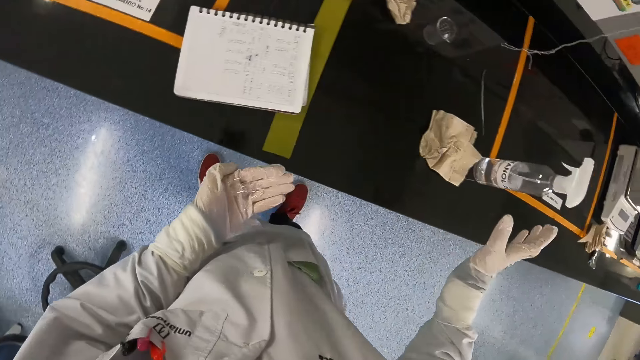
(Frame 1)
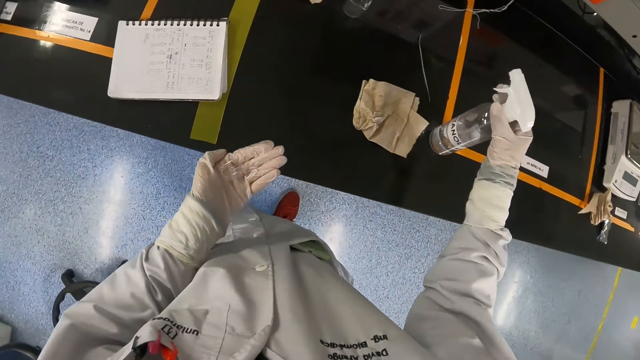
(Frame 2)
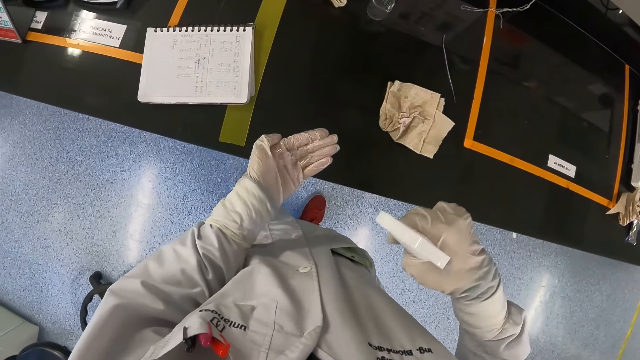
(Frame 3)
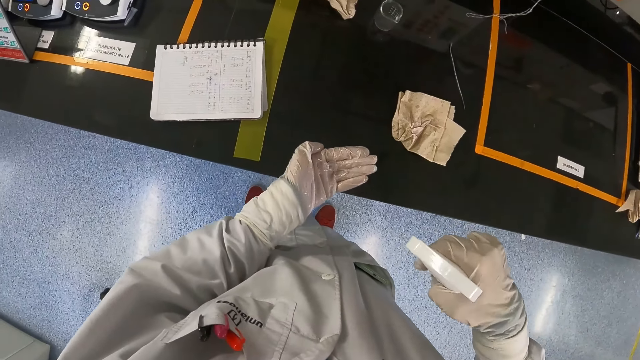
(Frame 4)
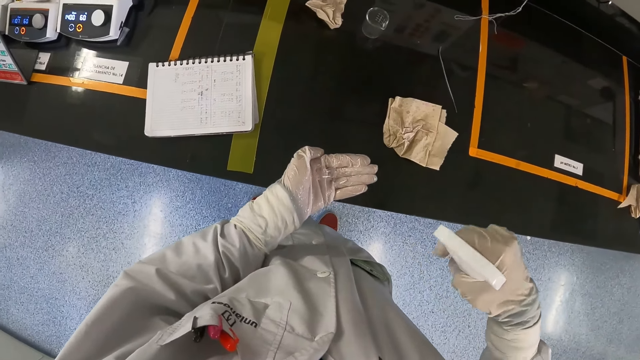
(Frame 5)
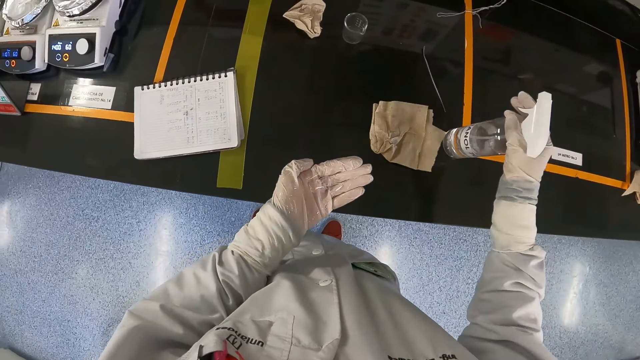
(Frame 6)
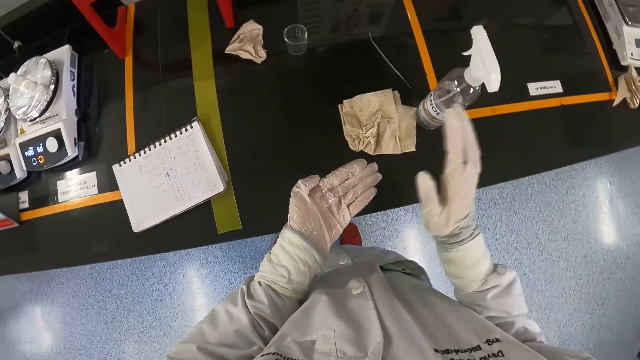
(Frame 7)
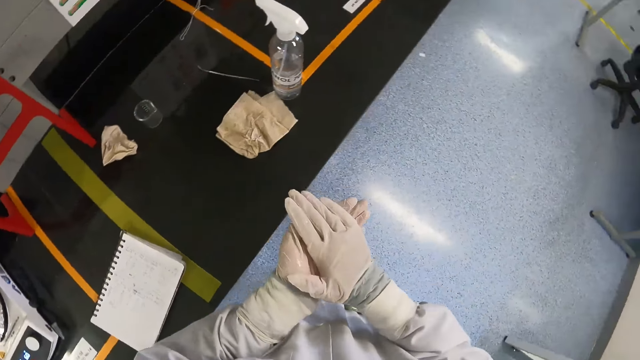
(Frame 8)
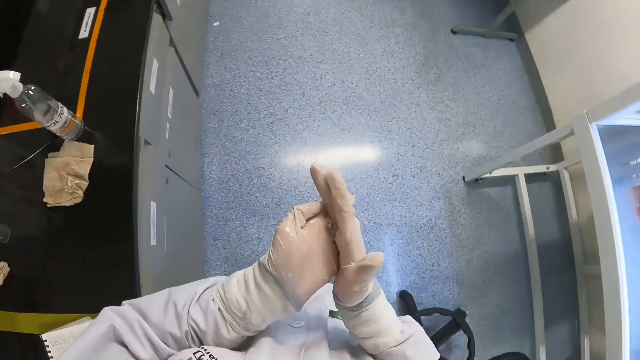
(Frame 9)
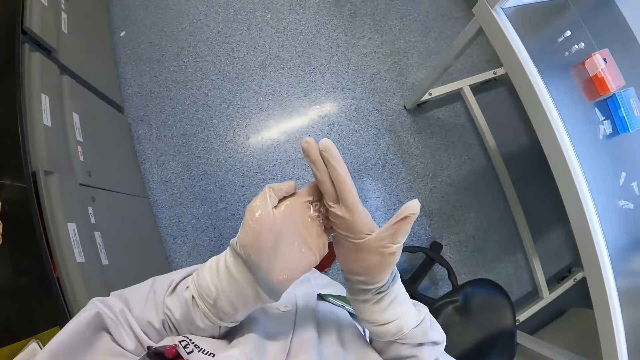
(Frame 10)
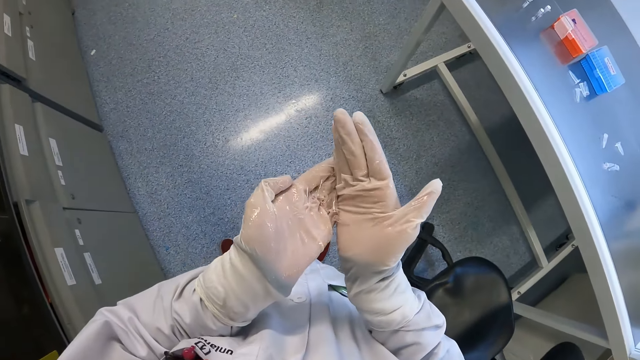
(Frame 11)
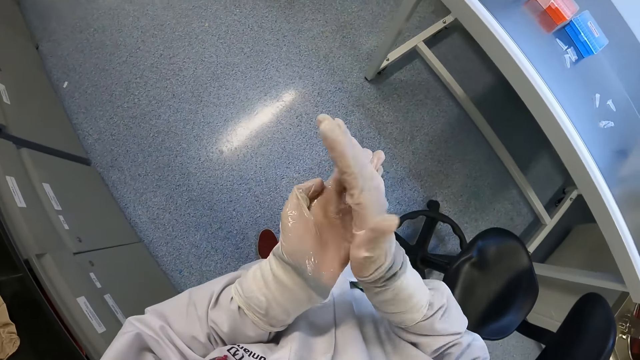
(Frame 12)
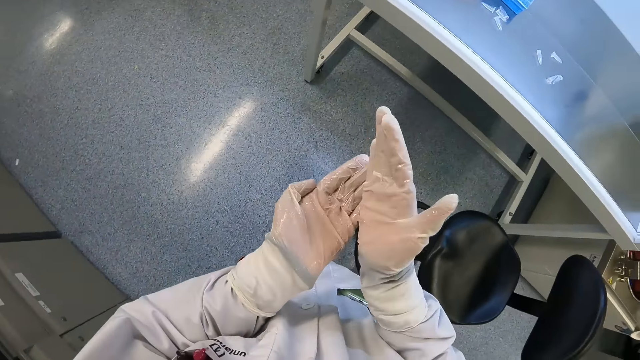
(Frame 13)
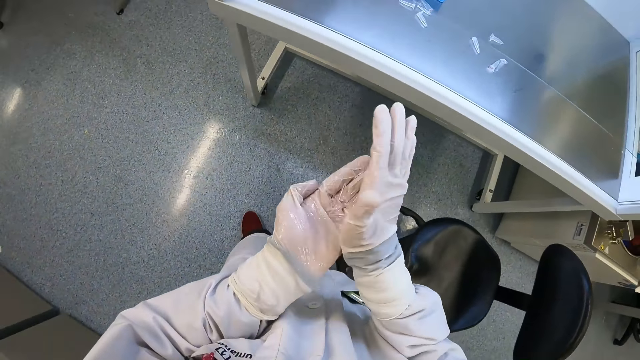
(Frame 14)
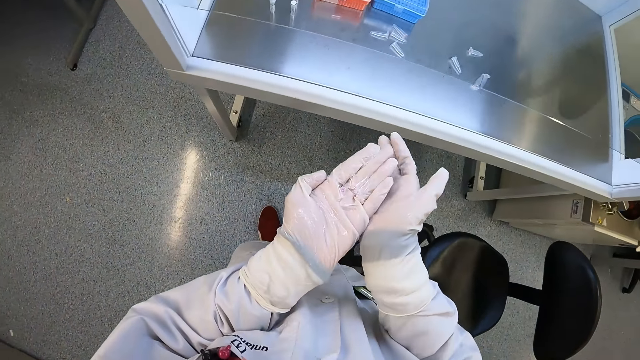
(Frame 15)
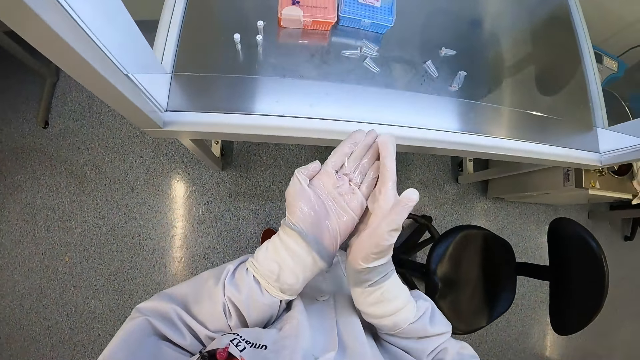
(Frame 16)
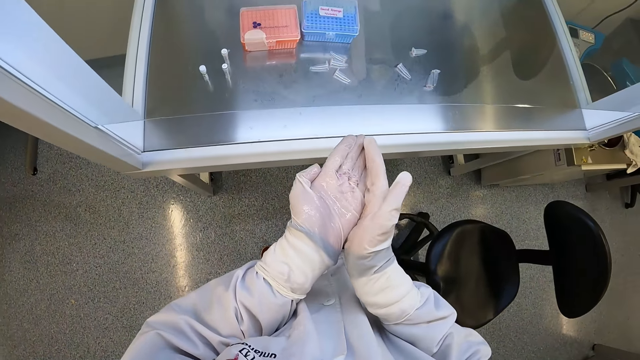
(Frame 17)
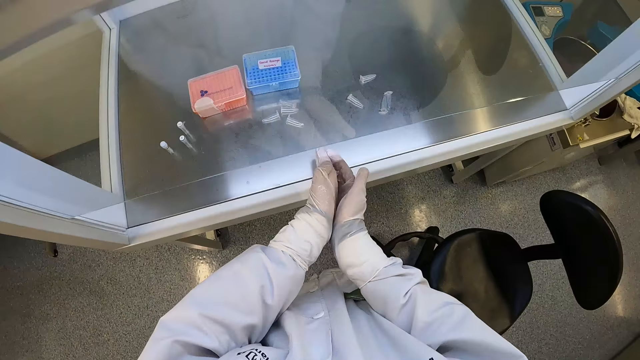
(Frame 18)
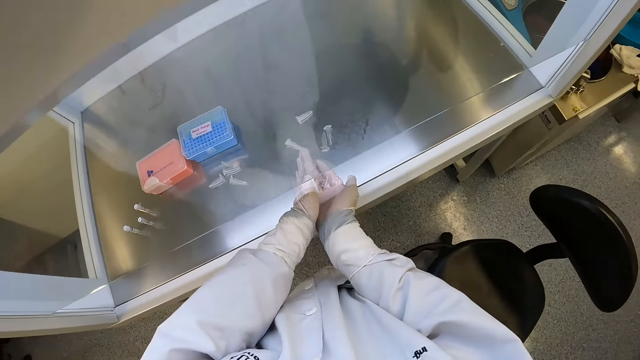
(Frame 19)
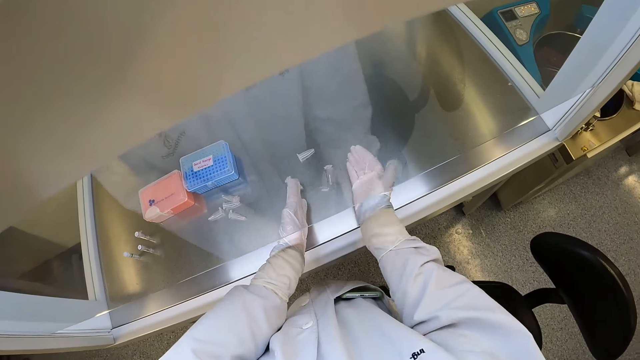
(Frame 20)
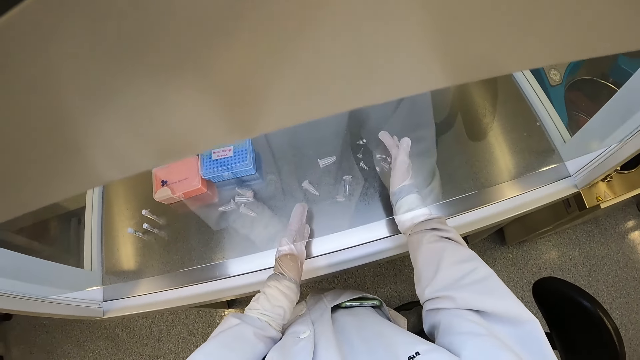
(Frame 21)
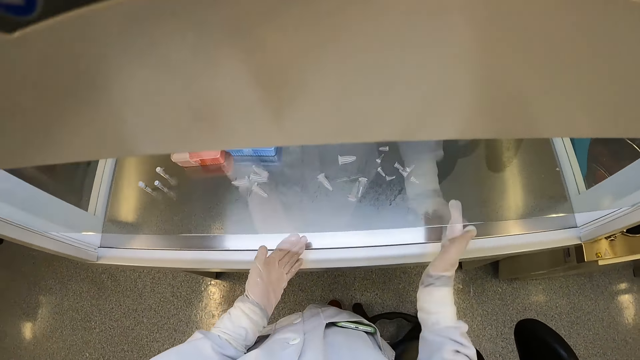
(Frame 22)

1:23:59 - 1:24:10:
The camera wearer picks the spray bottle from the laboratory cabinet with his right hand. He sprays the microcentrifuge tubes in his left hand with the spray bottle in his right hand. He drops the spray bottle on the laboratory cabinet with his right hand. He turns around. He holds the microcentrifuge tubes together in his hands. He puts the microcentrifuge tubes in the sterilizer with his hands.

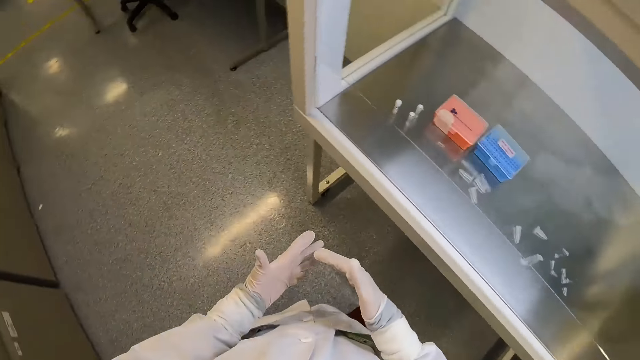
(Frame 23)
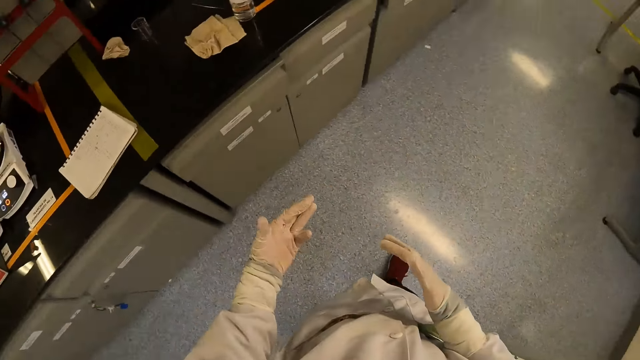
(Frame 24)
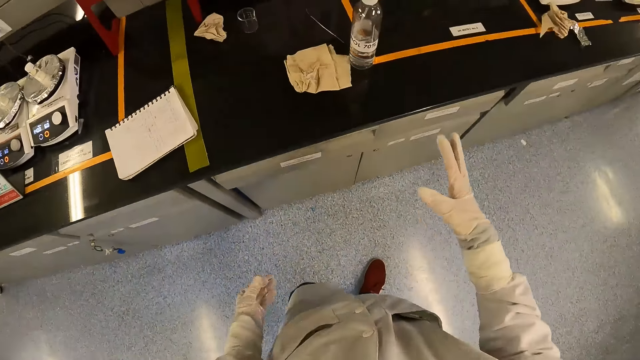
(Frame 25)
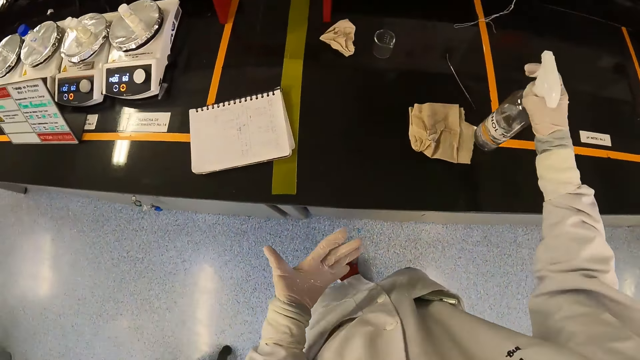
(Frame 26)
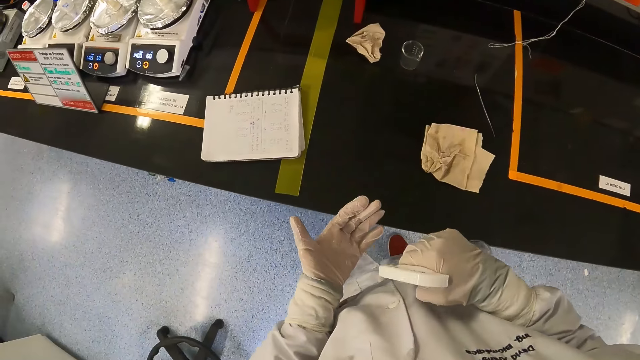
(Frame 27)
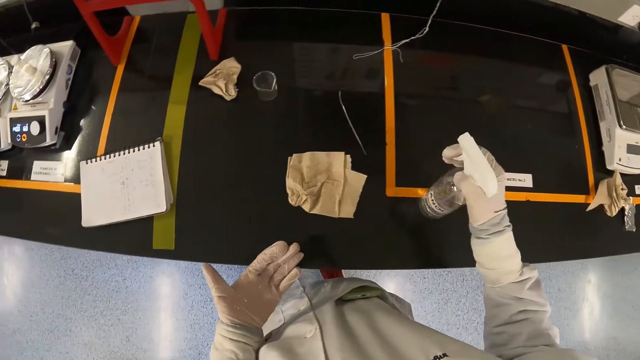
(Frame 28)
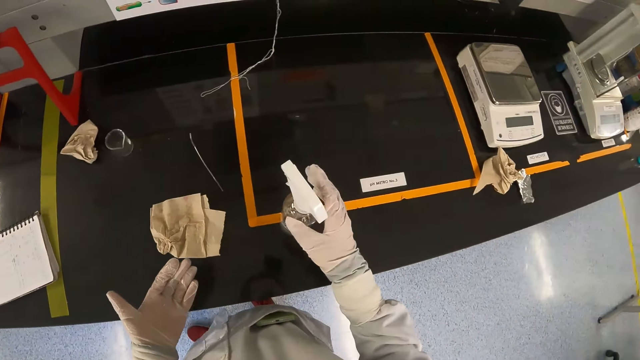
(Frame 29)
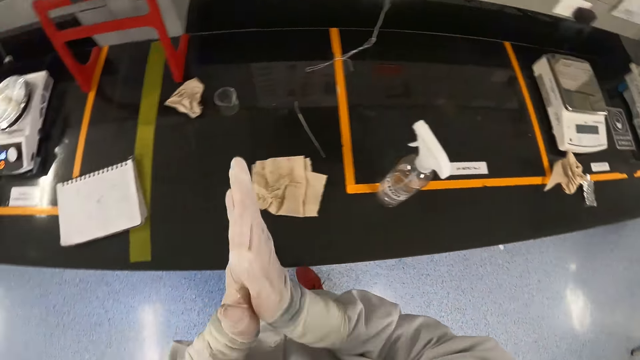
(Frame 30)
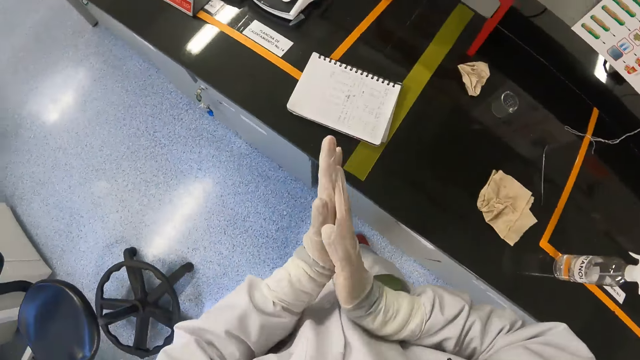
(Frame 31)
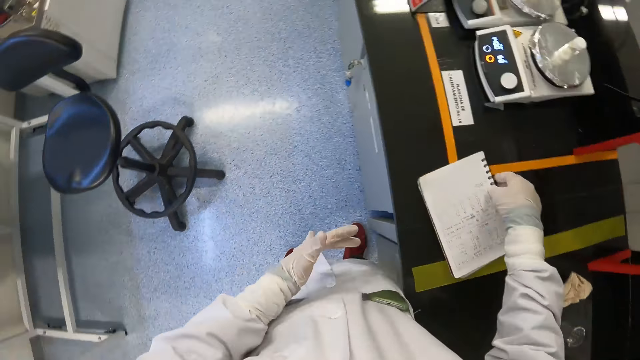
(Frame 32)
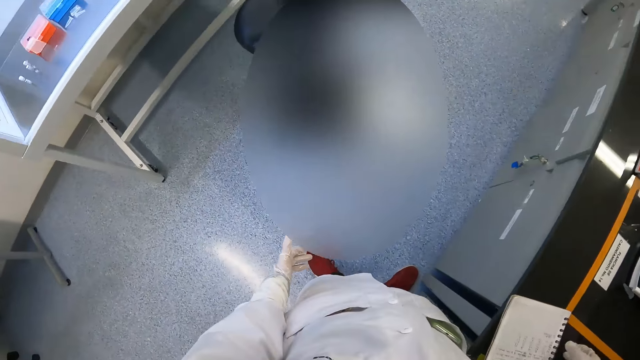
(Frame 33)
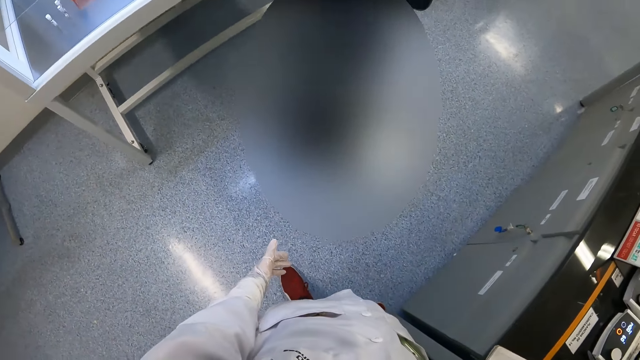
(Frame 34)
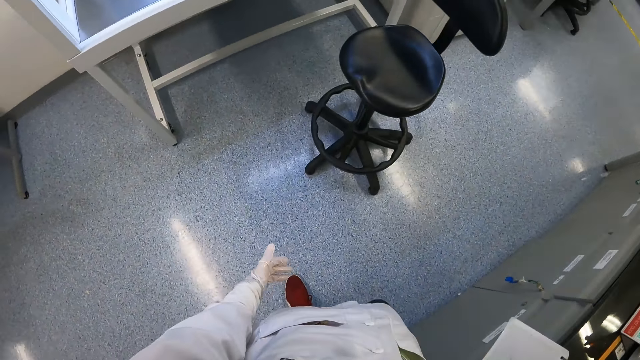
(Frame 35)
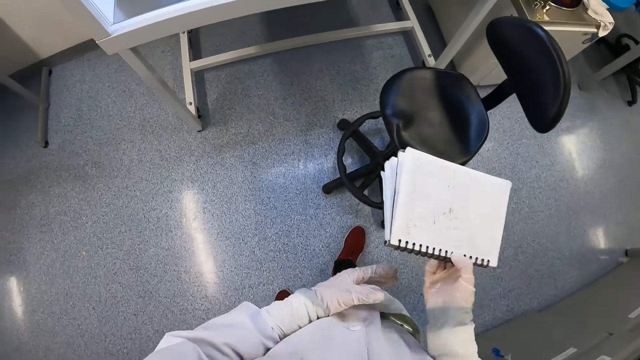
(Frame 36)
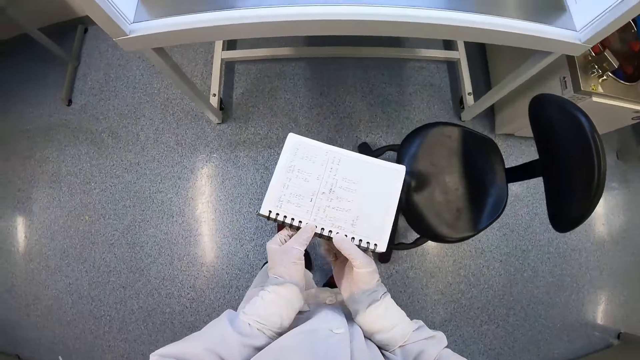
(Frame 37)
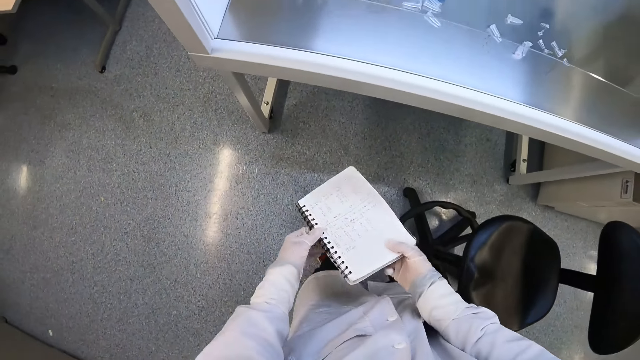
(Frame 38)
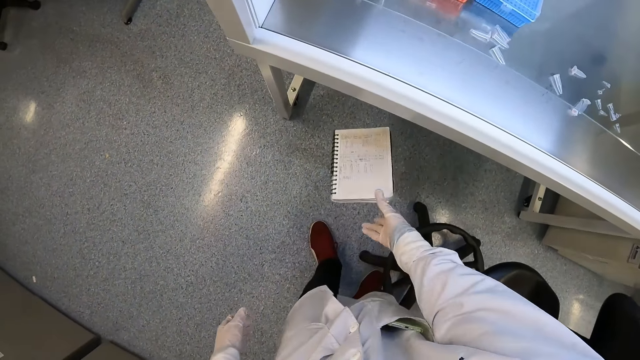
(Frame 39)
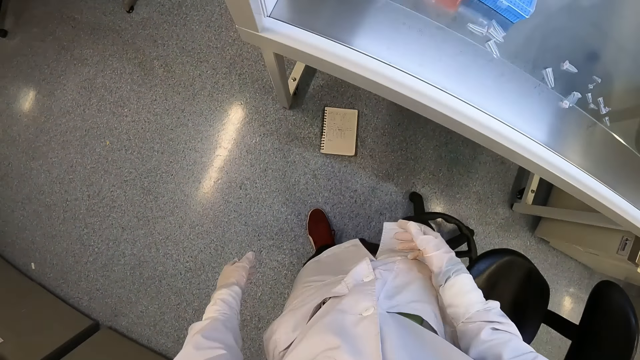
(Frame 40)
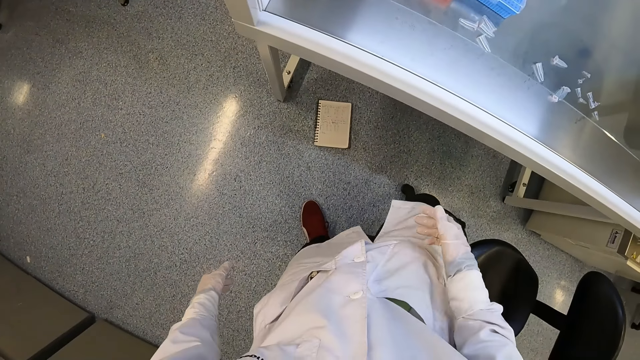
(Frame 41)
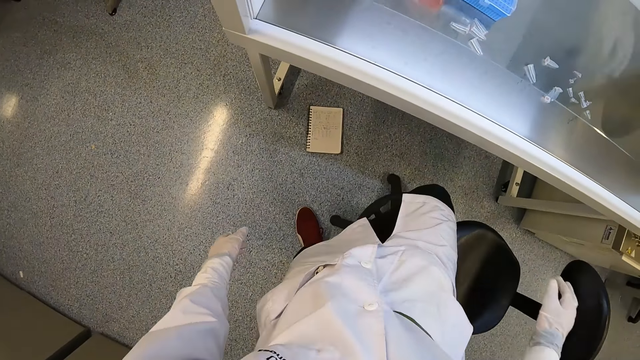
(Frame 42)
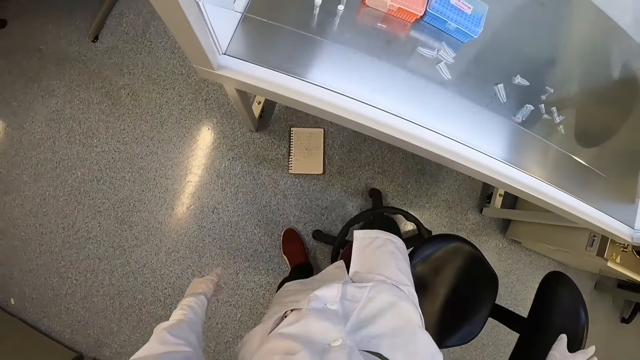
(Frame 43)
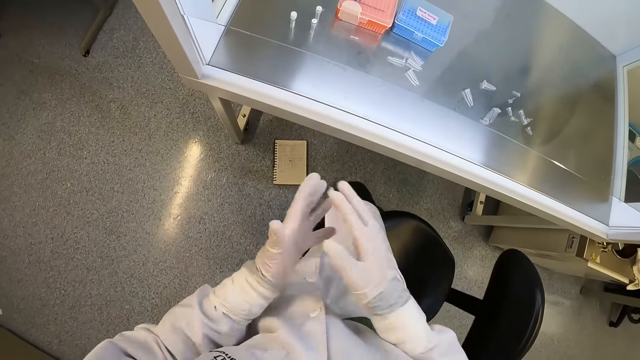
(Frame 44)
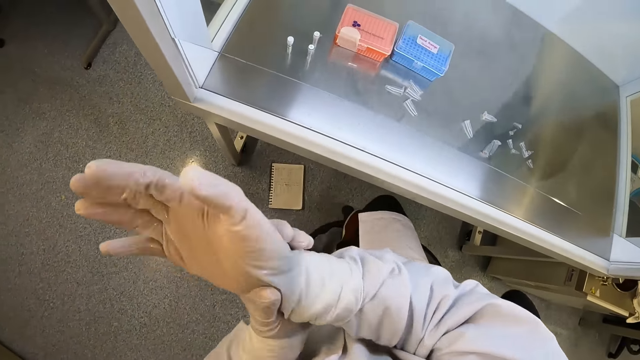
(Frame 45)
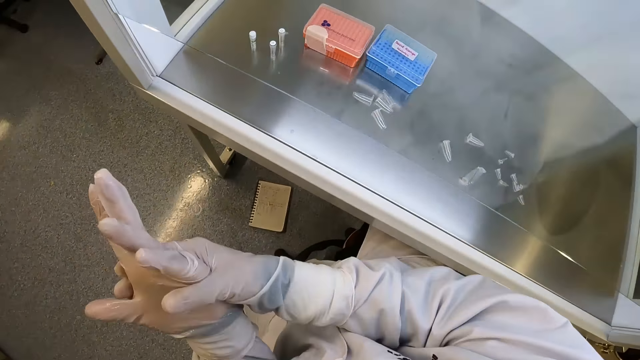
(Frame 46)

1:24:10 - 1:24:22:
The camera wearer turns around. He picks the spray bottle from the laboratory cabinet with his right hand. He sprays his left hand with the spray bottle in his right hand. He drops the spray bottle on the laboratory cabinet with his right hand. He rubs his hands together. He takes the book from the laboratory cabinet with his right hand. He holds the book with his hands. He throws the book on the floor with his right hand. He moves a chair on the floor with his right leg. He rubs his hands together.
